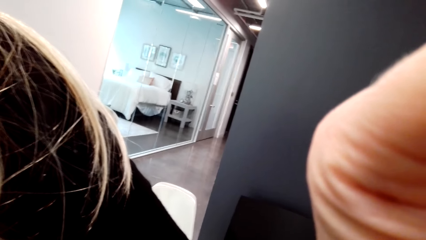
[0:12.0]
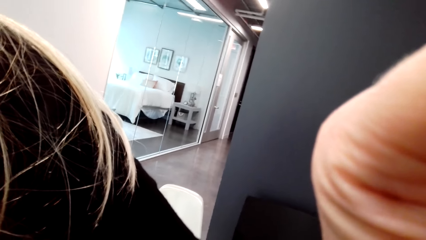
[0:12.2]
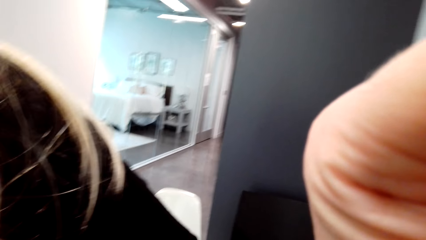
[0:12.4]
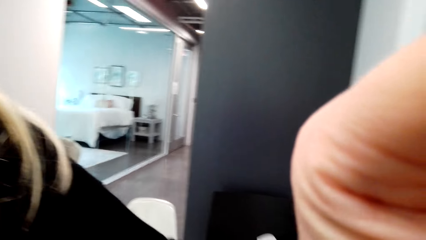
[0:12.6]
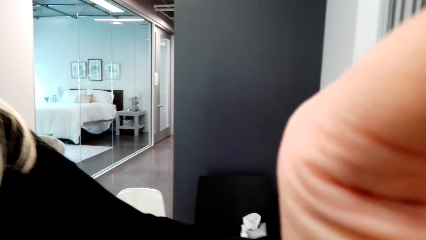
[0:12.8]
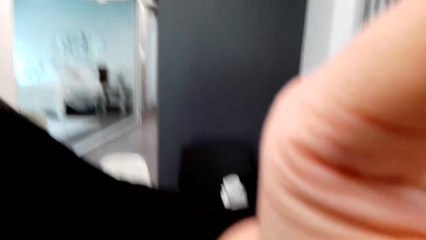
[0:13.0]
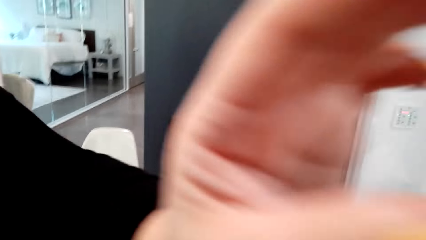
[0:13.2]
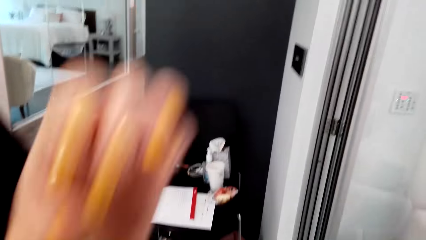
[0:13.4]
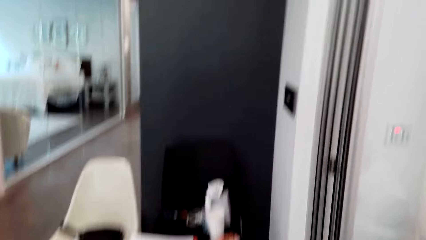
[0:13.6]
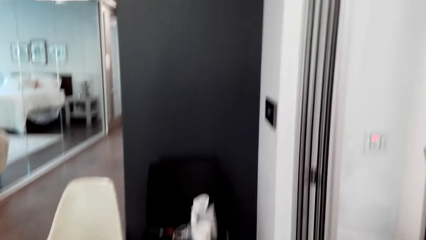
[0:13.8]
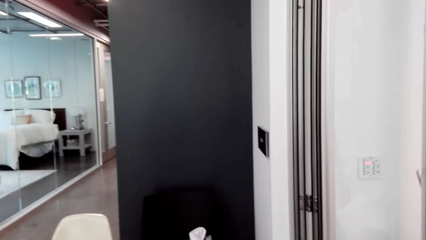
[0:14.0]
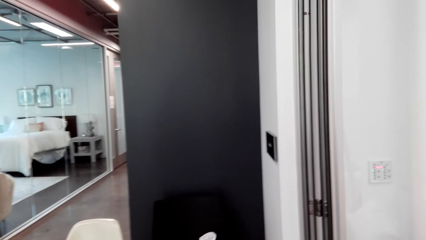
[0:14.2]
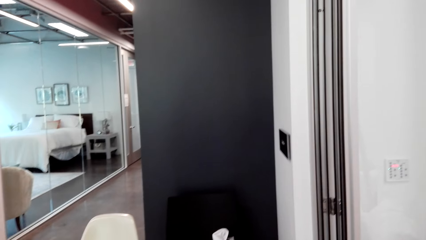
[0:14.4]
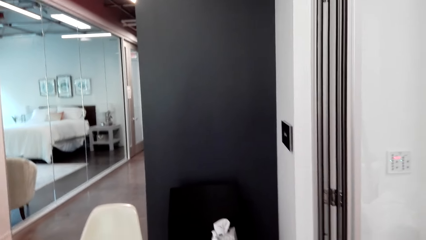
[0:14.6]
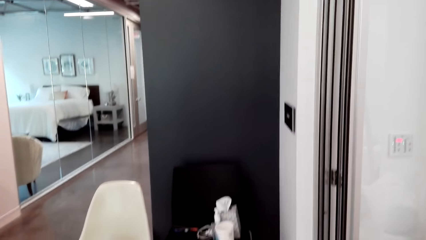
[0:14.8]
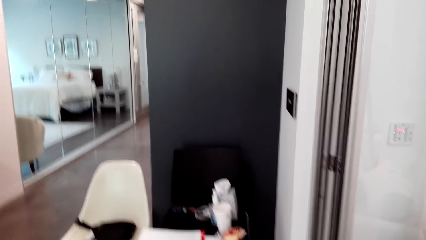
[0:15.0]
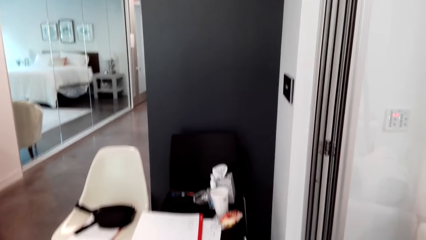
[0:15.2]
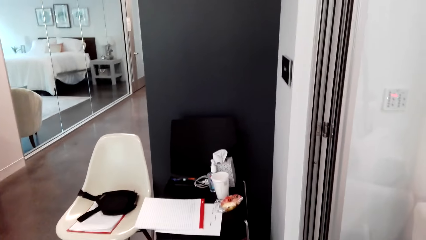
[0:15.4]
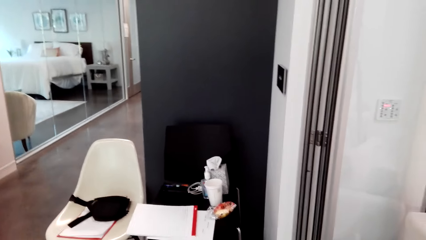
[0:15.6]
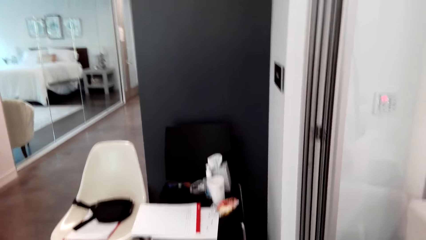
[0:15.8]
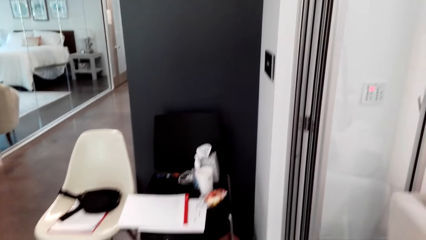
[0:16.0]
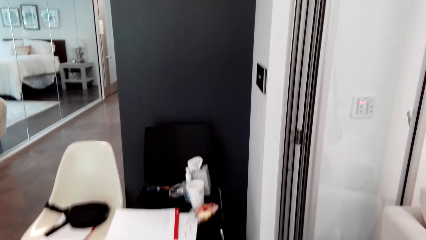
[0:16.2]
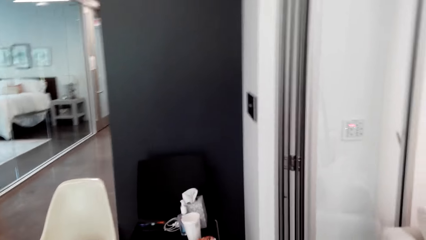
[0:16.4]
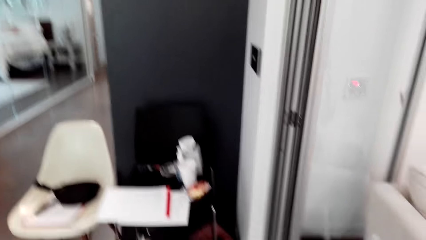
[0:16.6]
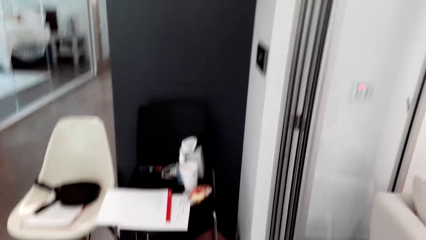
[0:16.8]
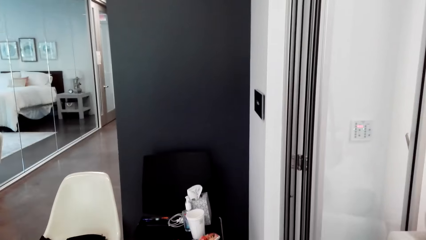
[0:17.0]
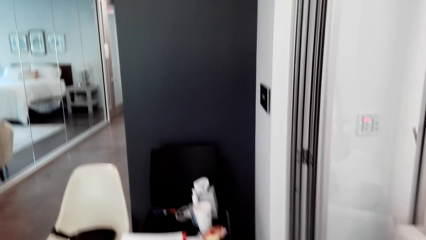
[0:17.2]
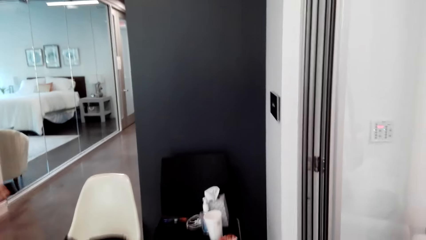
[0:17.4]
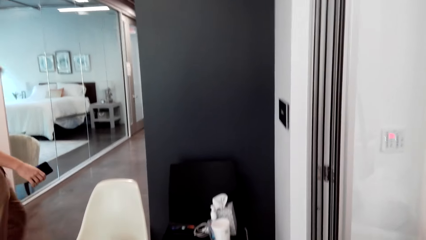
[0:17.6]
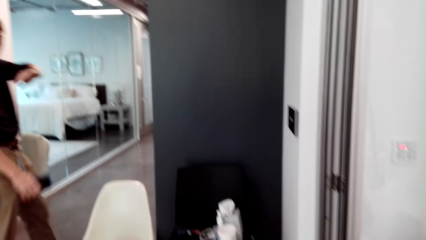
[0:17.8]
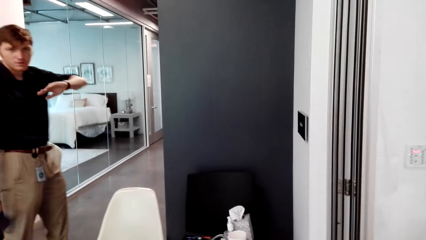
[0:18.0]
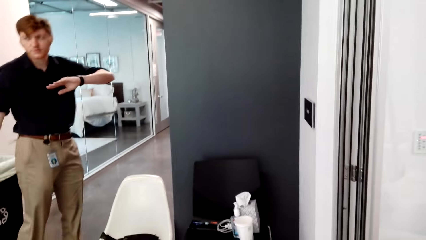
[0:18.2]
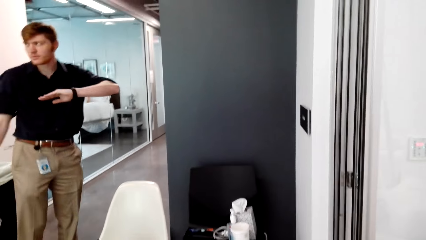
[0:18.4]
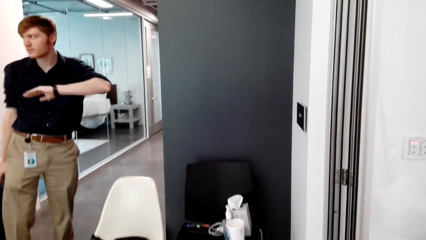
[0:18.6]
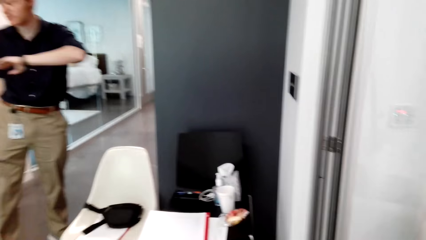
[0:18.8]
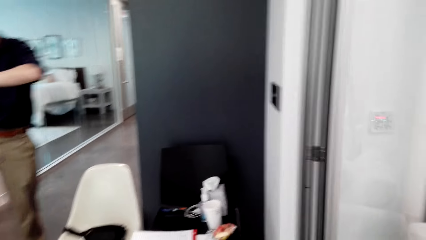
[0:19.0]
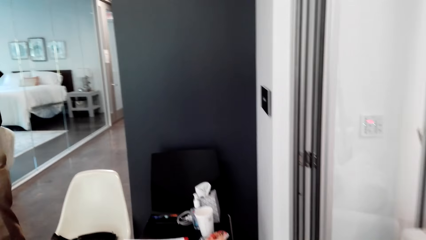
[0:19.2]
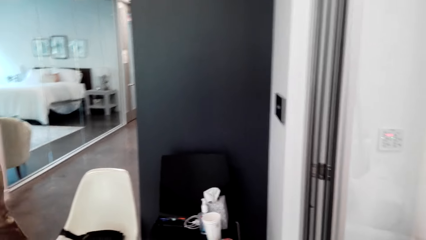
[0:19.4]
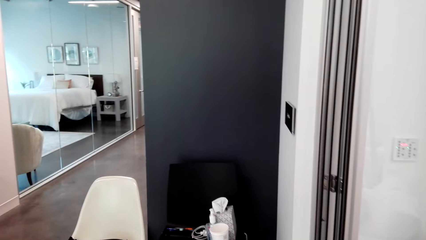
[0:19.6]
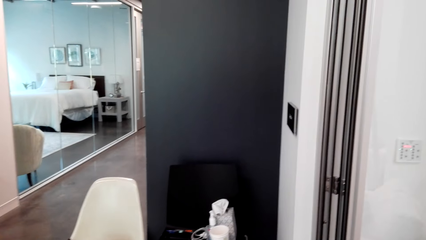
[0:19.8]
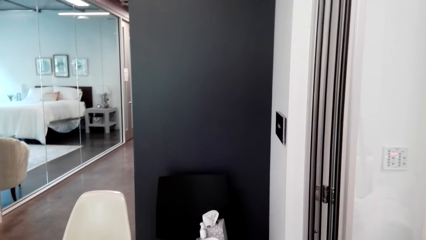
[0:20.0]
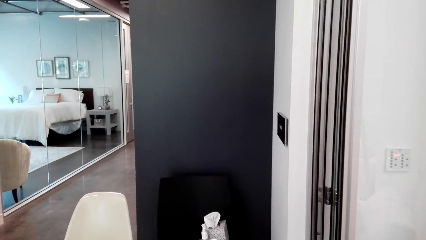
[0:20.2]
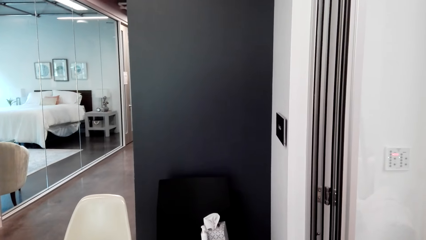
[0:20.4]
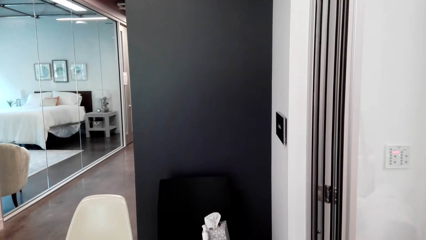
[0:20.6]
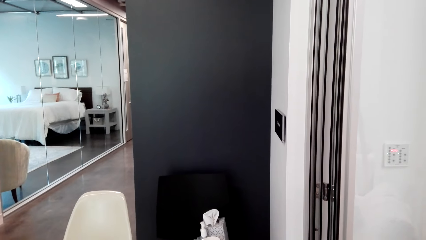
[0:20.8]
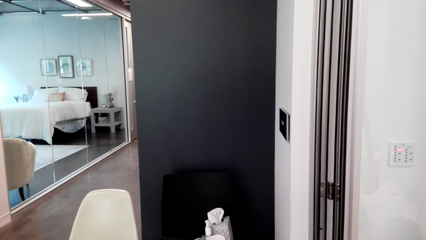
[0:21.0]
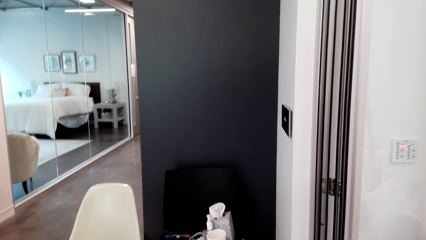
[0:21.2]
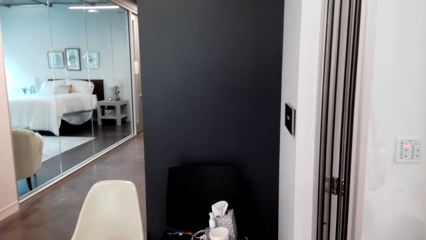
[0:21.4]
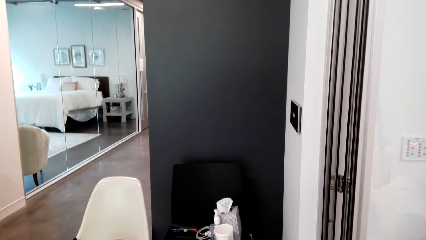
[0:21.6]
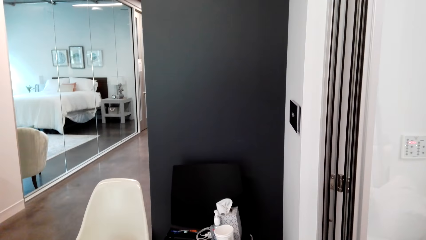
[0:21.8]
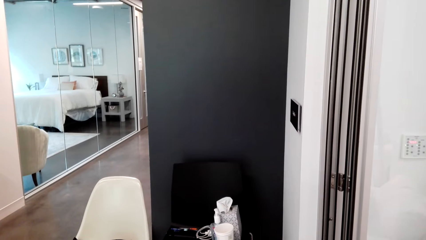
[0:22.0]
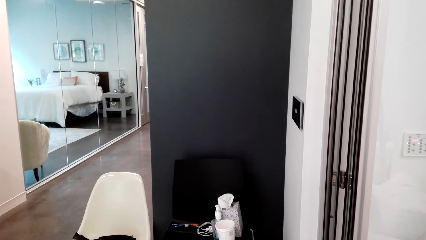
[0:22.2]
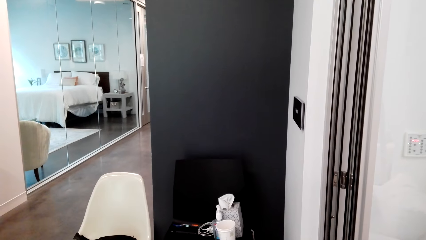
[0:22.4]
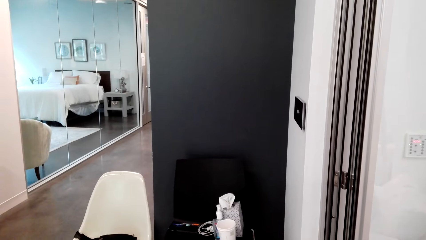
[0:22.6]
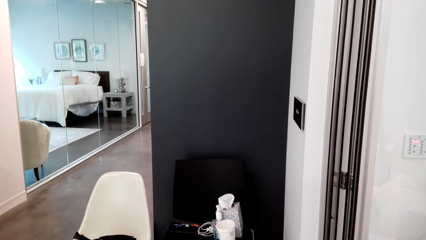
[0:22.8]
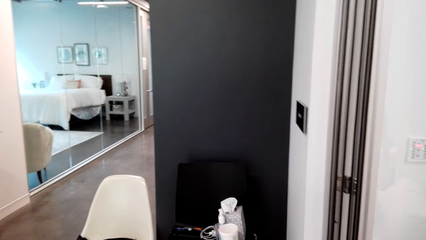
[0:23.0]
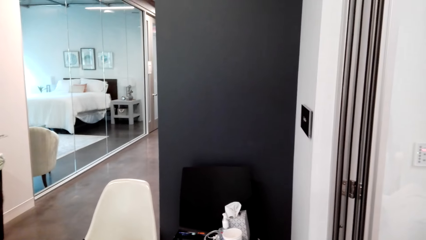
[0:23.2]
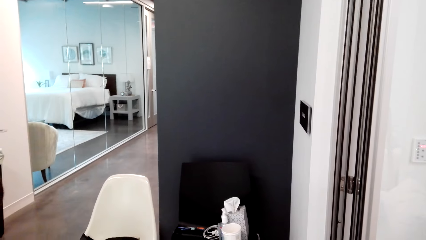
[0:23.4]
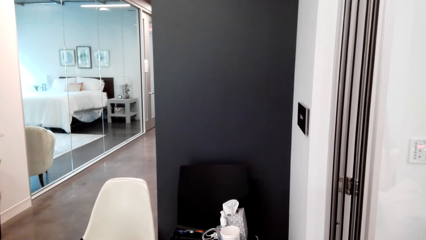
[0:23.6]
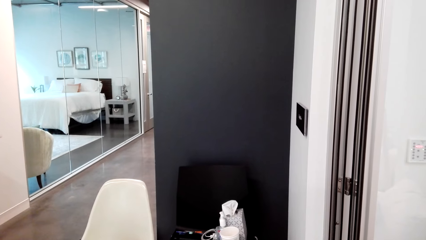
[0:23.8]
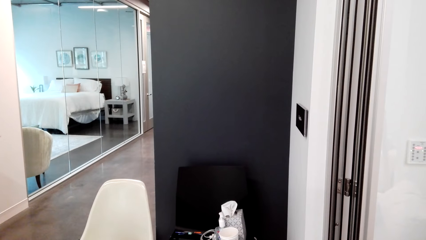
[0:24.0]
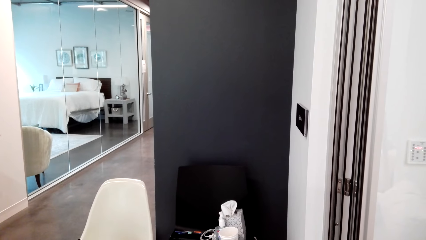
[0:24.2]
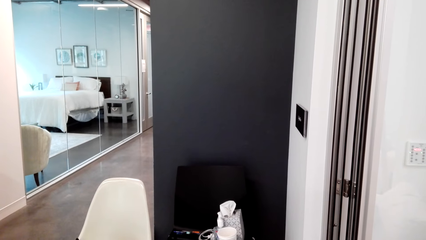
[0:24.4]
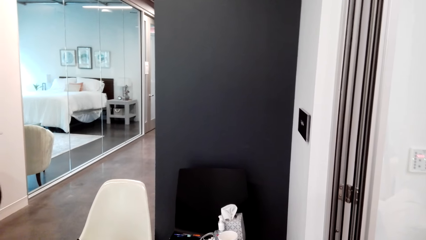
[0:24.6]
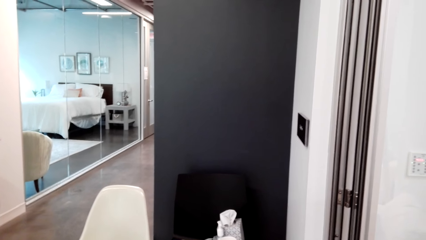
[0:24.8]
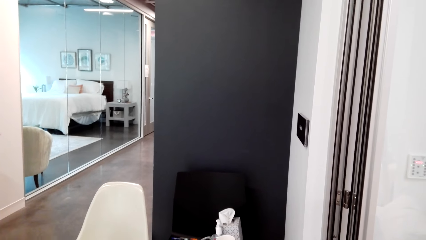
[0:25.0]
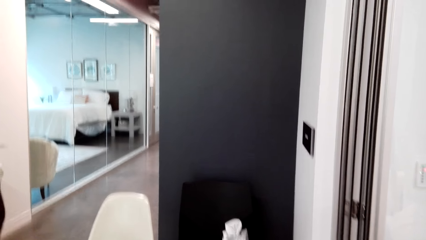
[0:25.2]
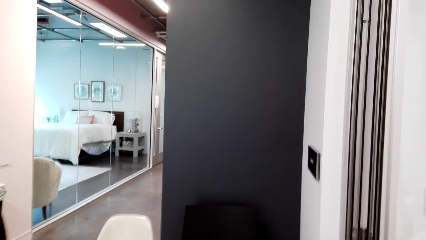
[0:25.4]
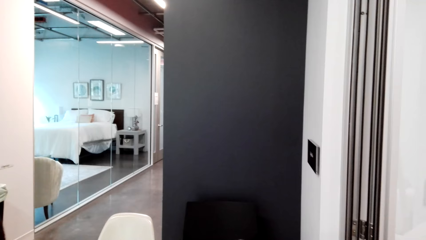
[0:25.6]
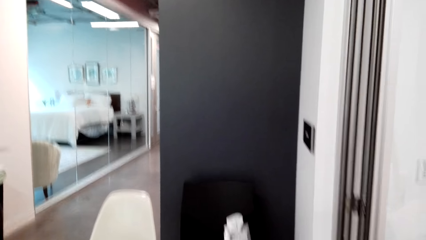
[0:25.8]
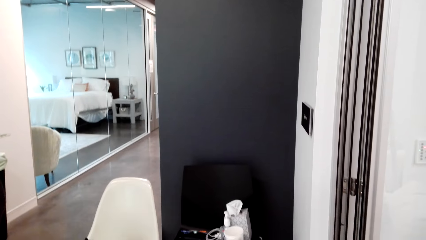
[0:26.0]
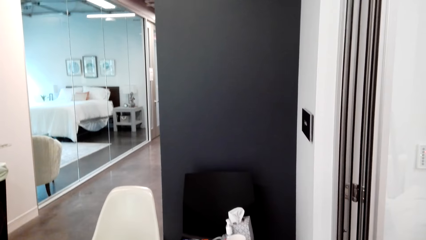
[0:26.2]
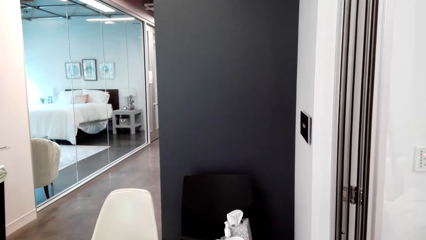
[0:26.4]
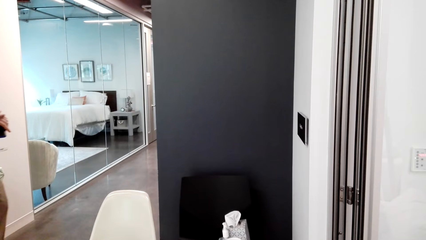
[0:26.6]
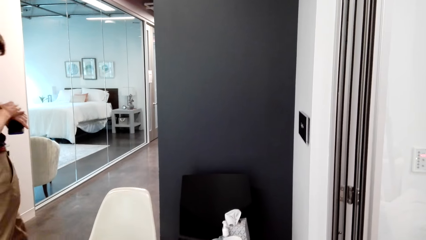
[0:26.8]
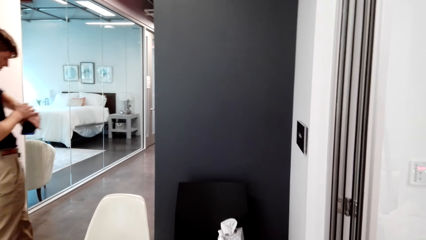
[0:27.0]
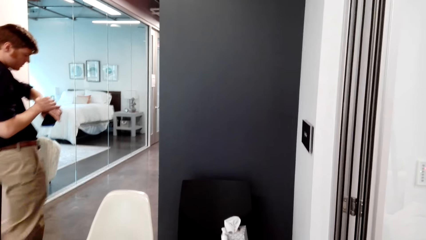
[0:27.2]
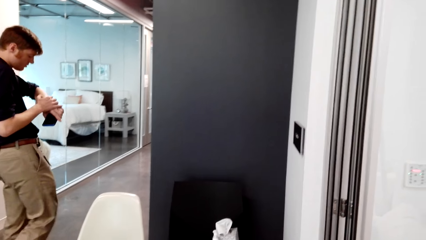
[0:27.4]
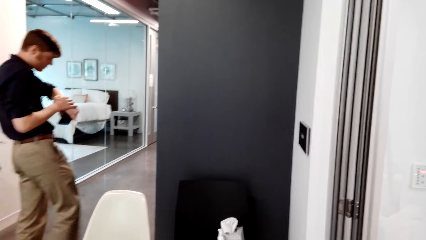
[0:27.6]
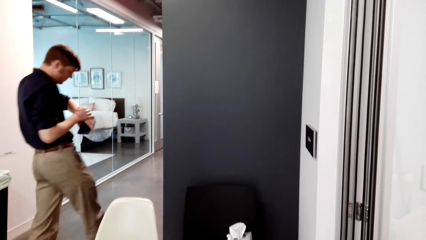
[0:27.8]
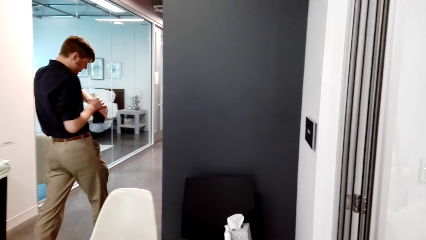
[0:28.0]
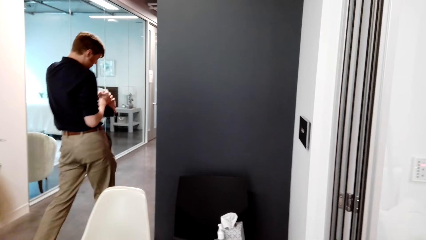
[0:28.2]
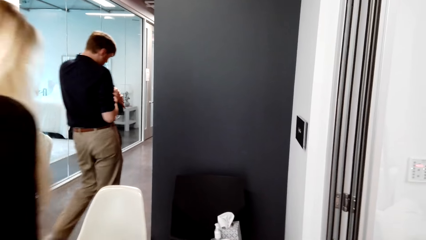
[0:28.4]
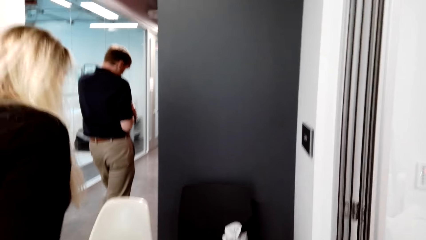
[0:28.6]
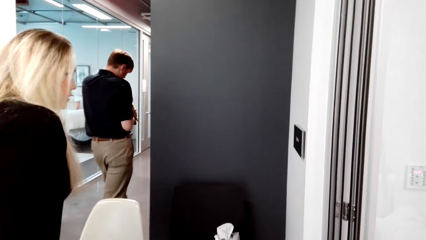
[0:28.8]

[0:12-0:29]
The camera wearer removes a hand. A man walks past. The camera wearer looks around. The man walks past.
